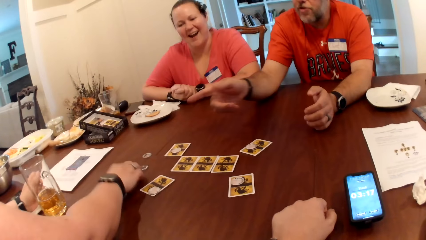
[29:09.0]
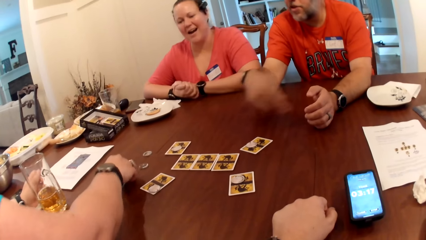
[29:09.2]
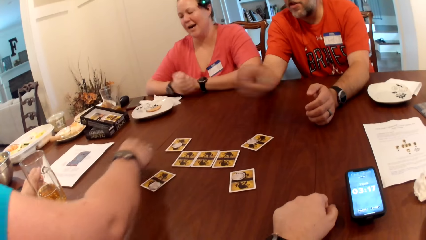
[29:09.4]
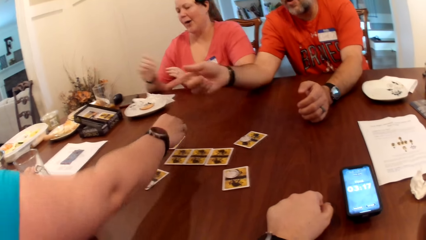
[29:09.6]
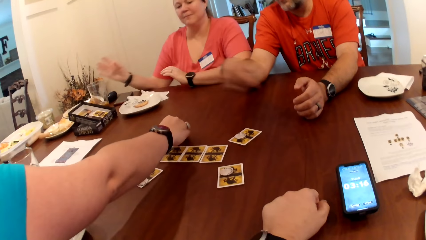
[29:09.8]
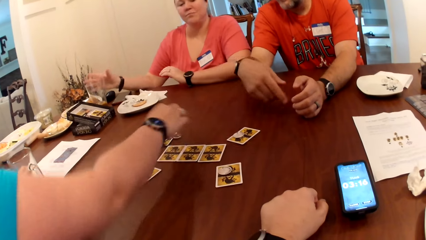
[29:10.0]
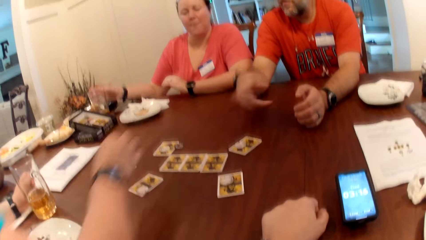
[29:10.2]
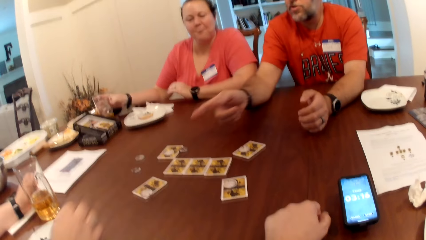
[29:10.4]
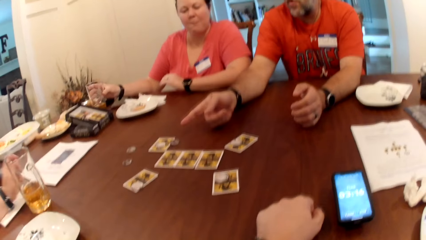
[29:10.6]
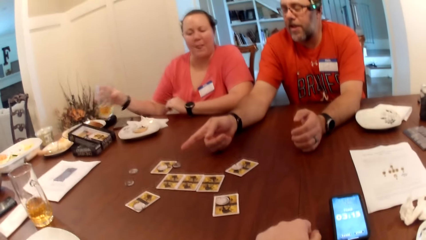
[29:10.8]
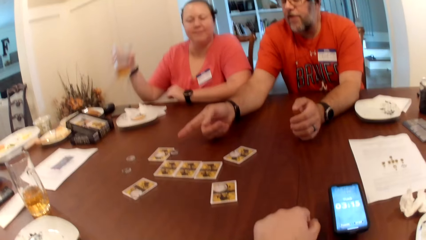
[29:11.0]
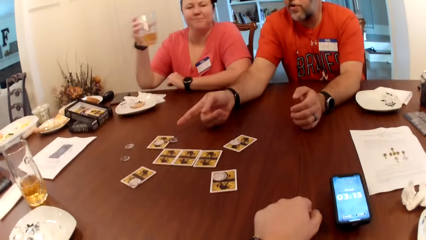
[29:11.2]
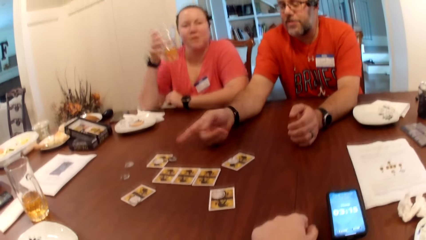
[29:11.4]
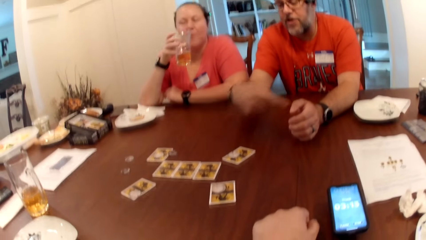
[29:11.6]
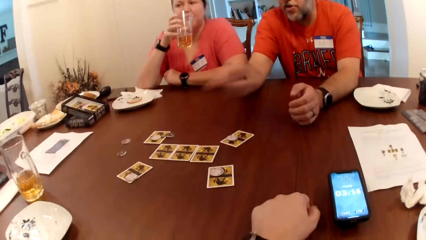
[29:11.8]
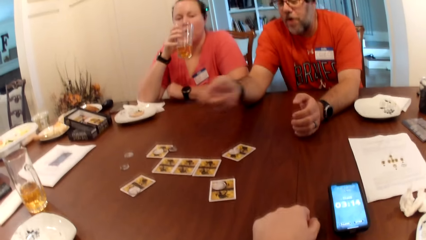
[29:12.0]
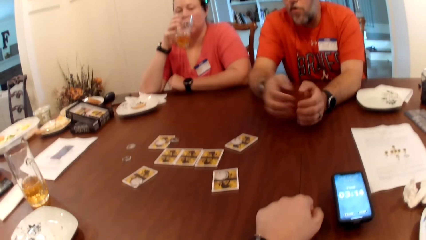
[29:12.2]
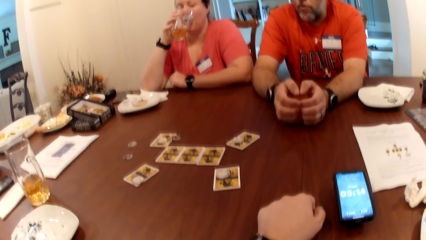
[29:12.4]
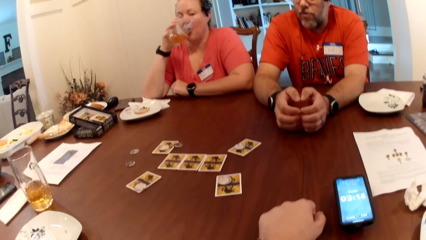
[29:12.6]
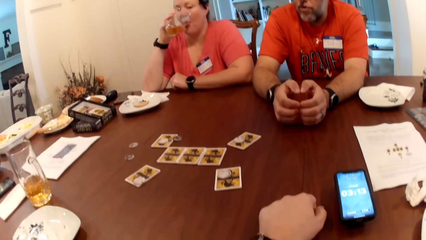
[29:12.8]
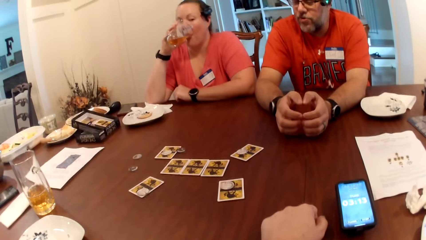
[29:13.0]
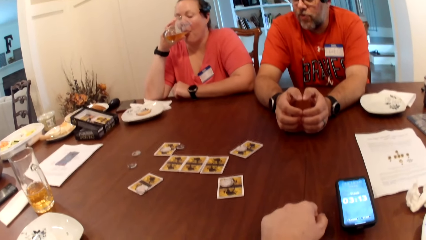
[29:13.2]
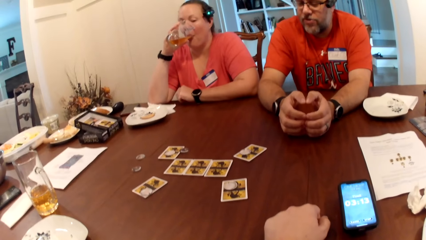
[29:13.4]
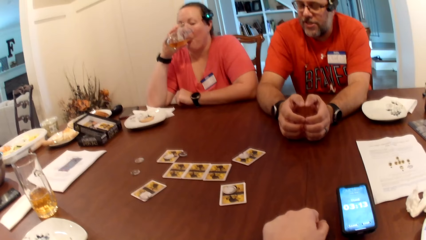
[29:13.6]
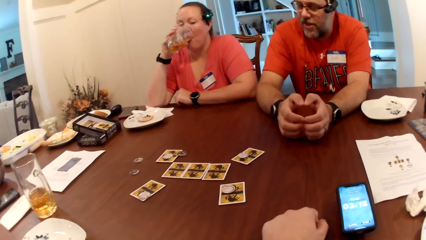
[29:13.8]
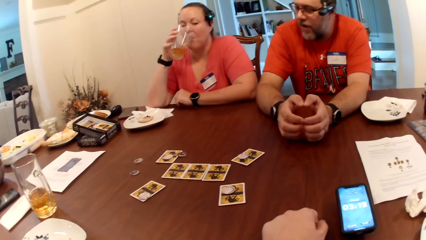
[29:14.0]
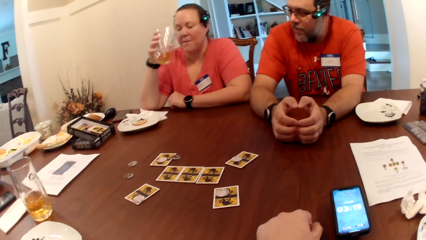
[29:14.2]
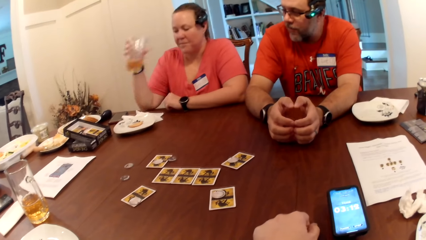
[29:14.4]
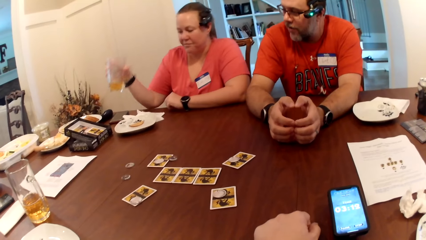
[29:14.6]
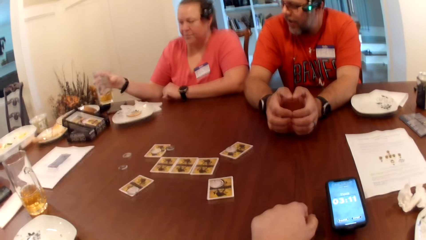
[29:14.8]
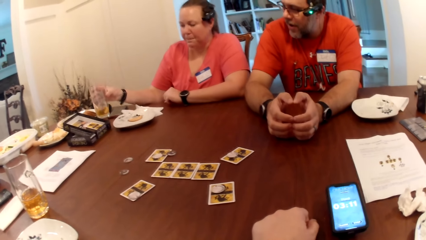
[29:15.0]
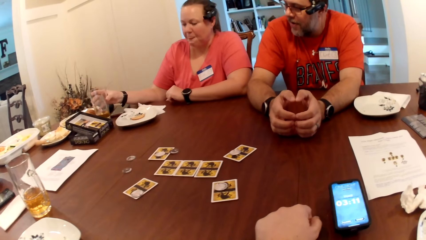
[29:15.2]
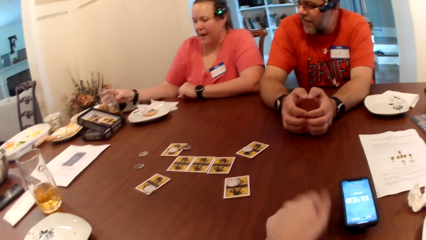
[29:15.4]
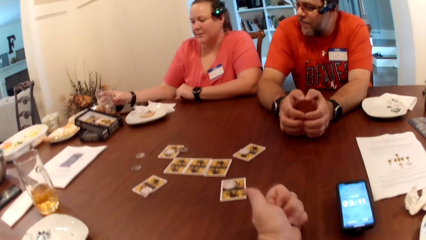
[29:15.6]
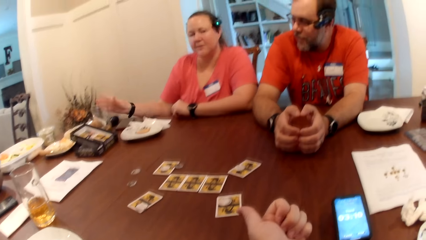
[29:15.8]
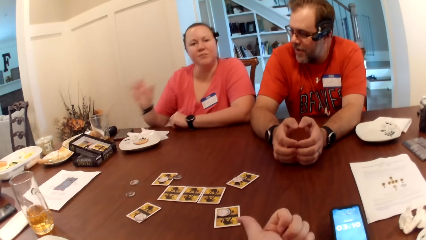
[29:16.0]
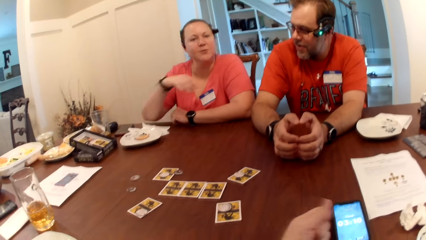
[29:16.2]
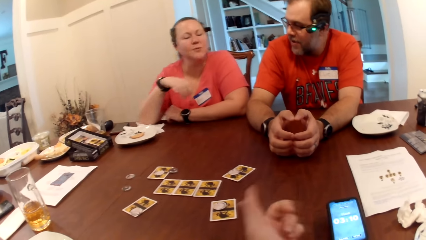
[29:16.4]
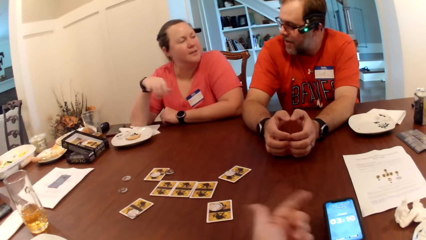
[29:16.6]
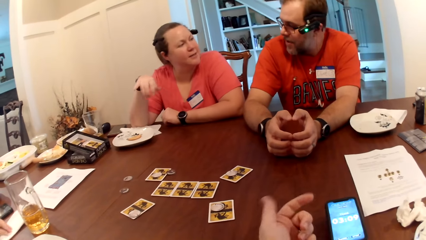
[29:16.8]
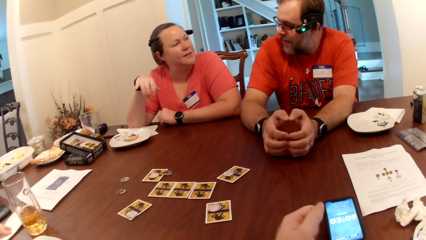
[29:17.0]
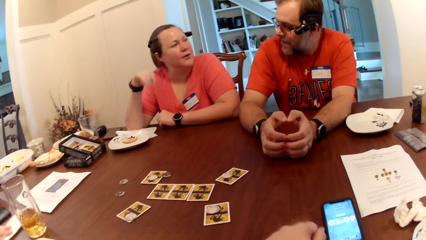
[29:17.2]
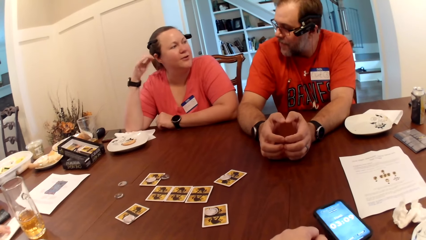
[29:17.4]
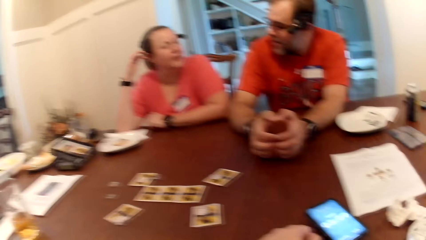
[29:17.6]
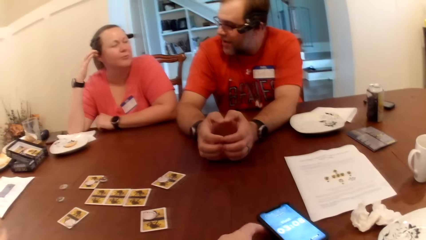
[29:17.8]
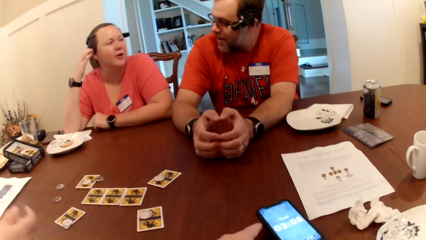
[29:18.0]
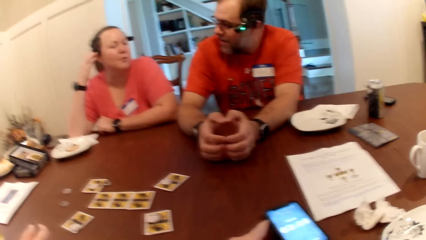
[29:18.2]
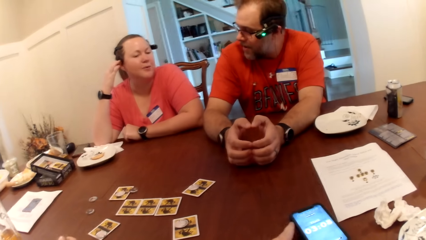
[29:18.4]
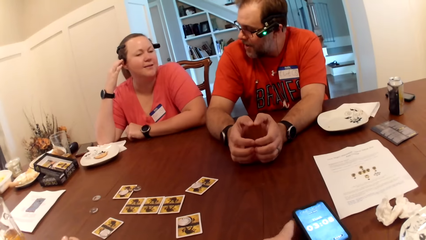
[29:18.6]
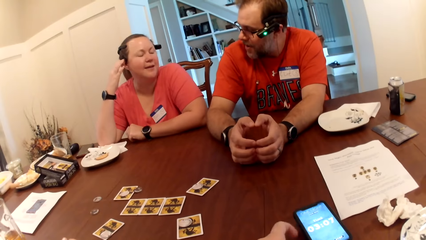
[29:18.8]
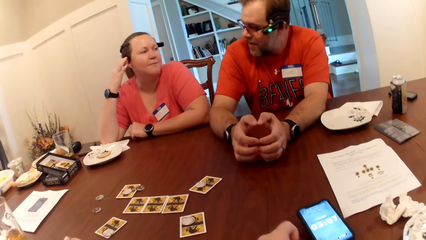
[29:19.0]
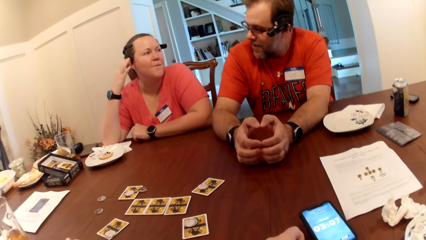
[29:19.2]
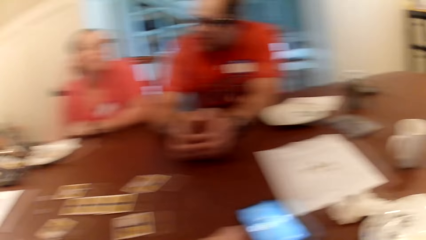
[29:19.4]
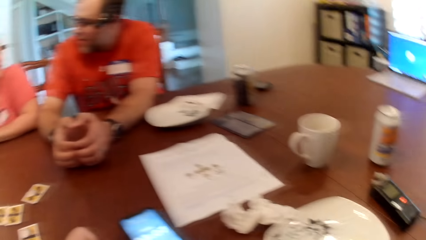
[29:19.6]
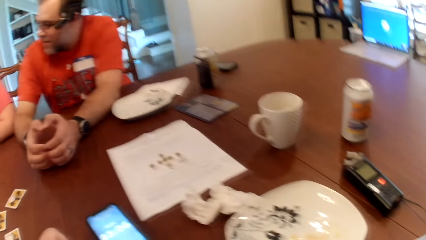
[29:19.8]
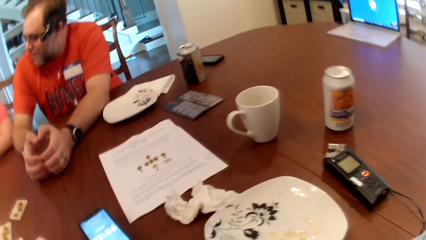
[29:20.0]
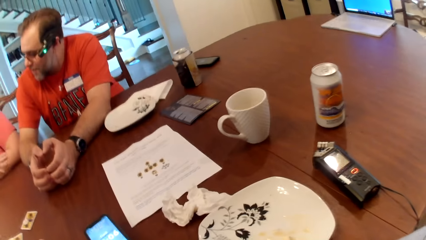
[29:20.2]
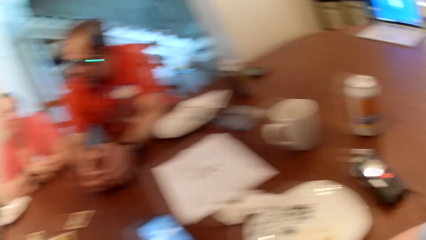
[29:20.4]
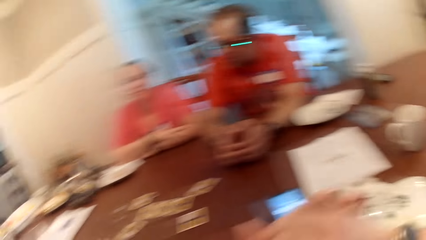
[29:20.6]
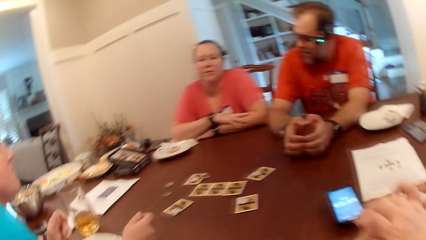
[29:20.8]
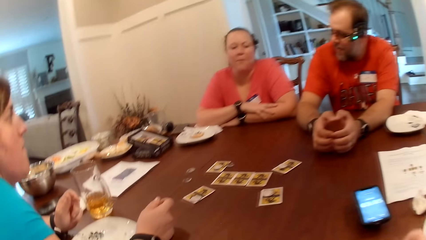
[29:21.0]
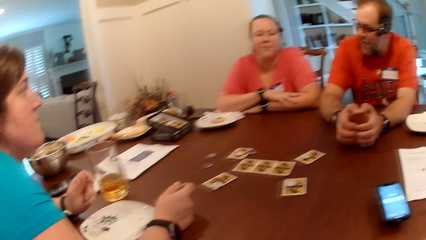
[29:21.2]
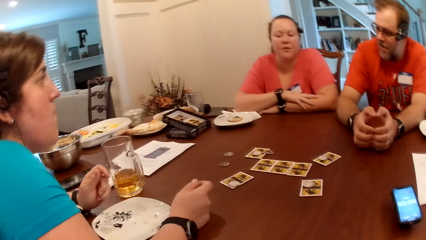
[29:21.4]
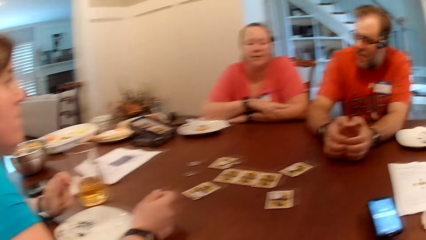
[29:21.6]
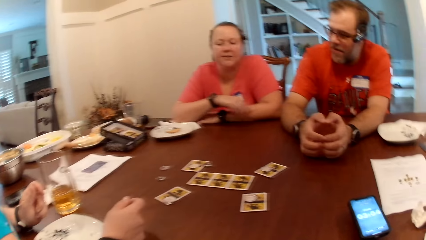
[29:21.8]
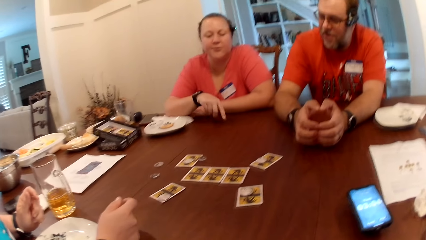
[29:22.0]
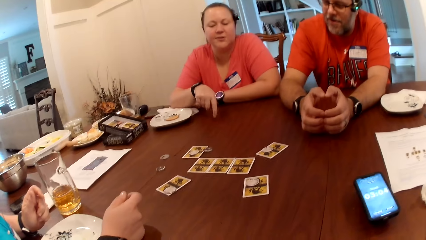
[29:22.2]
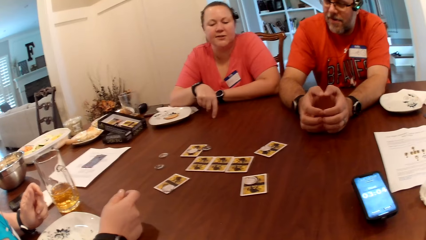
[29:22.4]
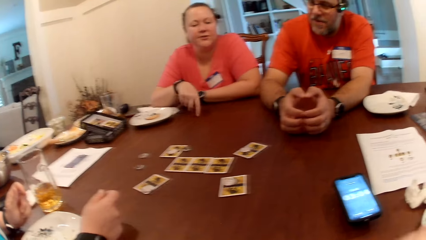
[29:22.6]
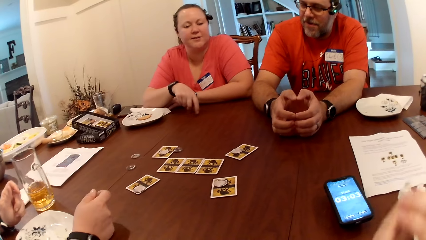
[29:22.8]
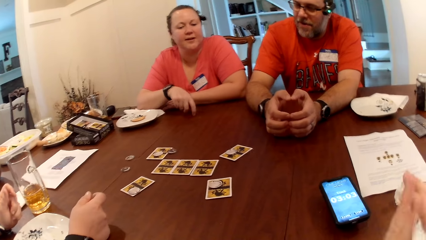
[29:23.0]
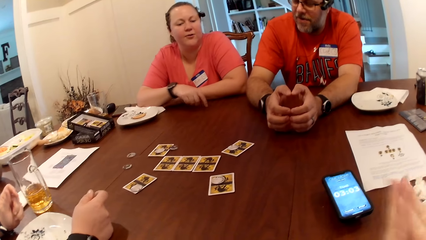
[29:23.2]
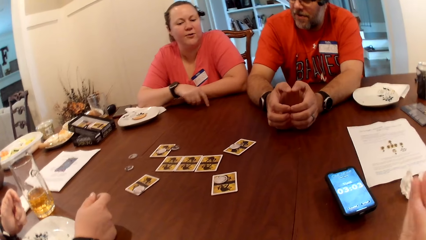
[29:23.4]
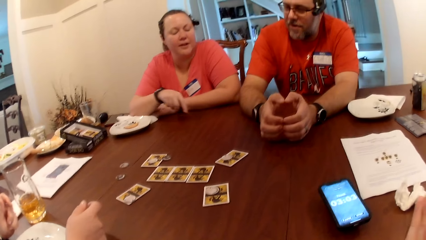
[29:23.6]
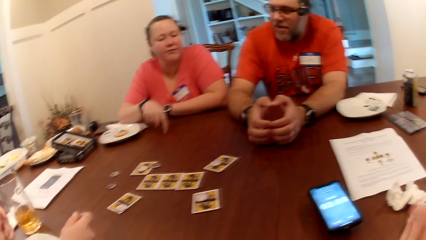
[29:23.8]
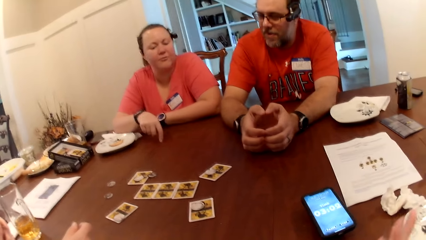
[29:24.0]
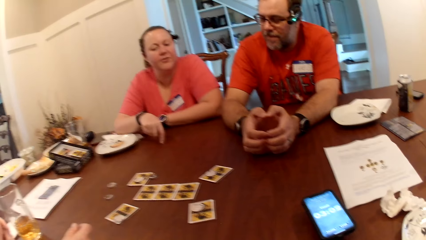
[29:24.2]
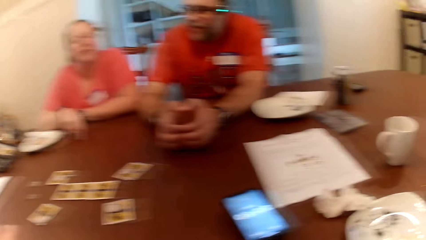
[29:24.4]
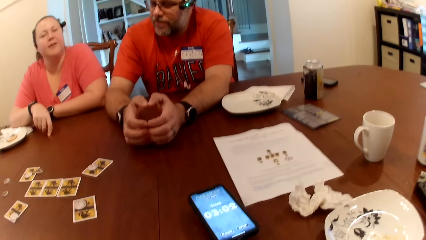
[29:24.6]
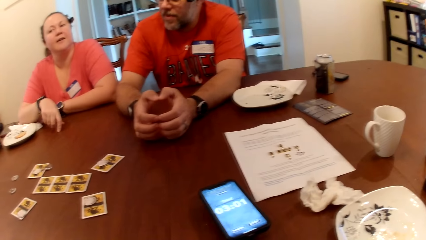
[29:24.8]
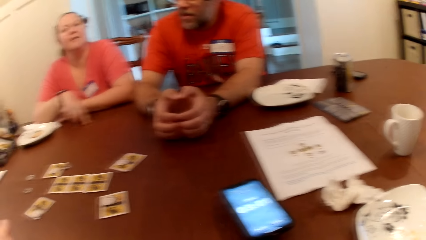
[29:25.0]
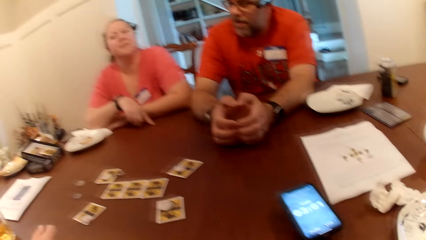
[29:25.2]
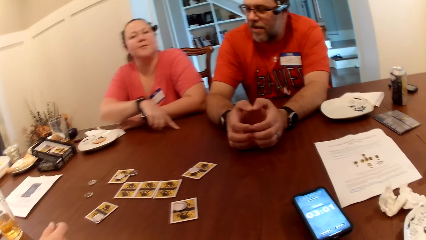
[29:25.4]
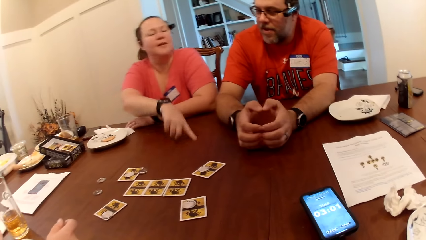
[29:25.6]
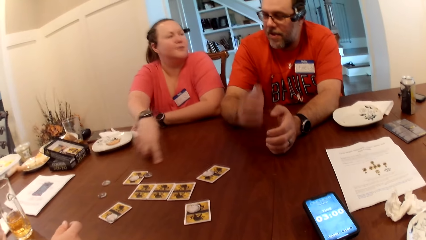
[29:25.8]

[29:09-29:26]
A woman picks up a token on the table with her right hand. She drops the token on the table with her right hand and moves a coin on the table. A man points at a token on the table with his right hand. Another woman picks up a cup of juice on the table with her right hand. She drinks from the cup in her right hand. She drops the cup on the table with her right hand. The camera wearer adjusts the phone on the table with his left hand. The other woman speaks to the man. The man rests his hand on the table. The other woman describes the game with her right hand on the table. The camera wearer moves his hands.
